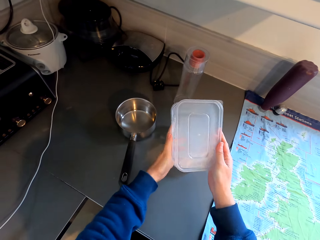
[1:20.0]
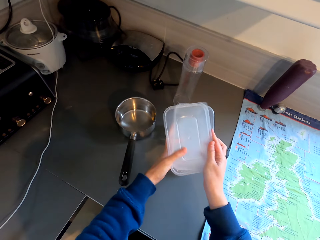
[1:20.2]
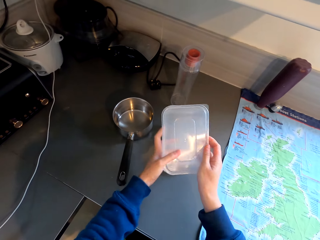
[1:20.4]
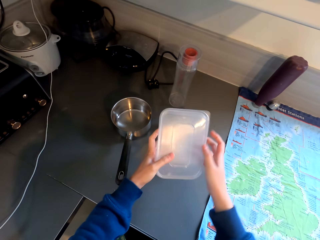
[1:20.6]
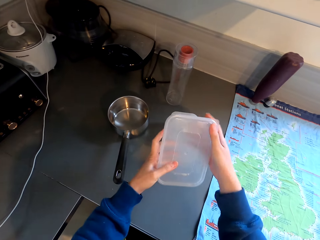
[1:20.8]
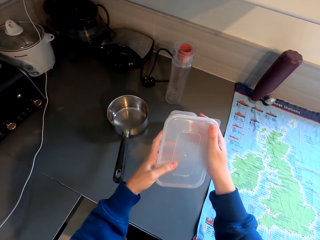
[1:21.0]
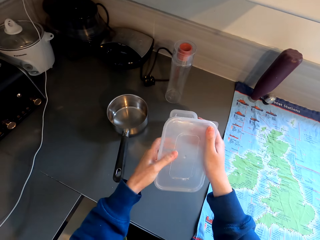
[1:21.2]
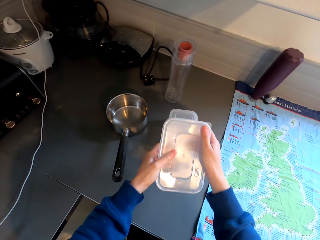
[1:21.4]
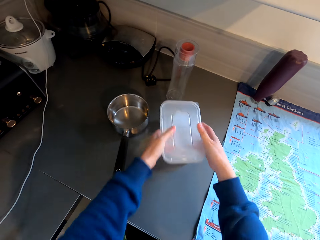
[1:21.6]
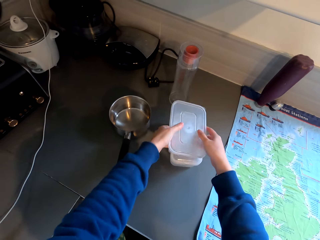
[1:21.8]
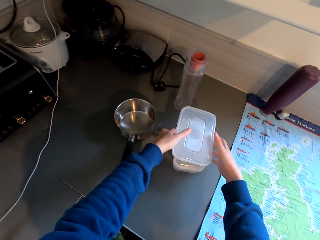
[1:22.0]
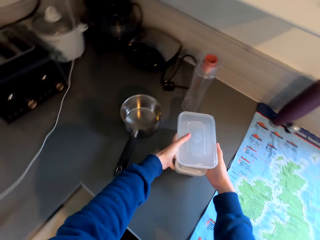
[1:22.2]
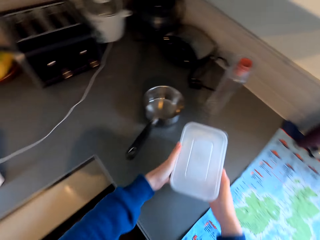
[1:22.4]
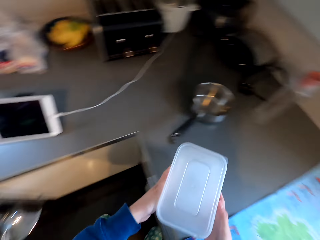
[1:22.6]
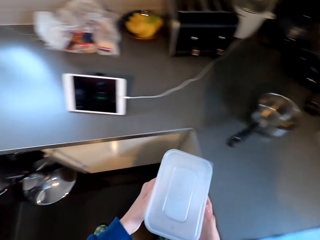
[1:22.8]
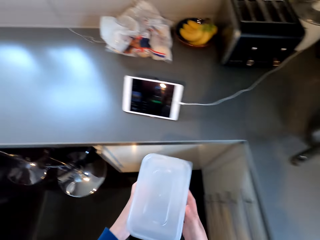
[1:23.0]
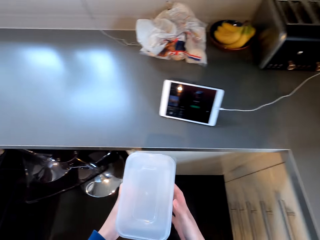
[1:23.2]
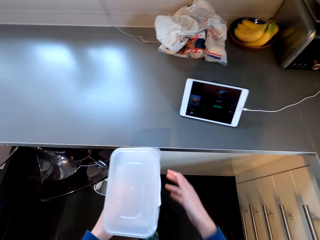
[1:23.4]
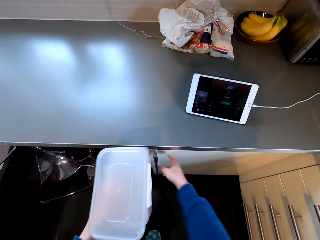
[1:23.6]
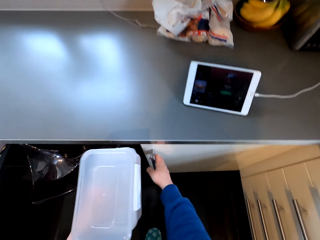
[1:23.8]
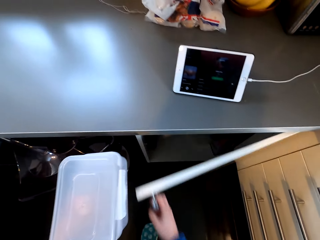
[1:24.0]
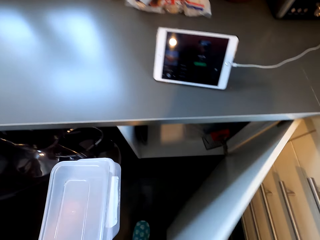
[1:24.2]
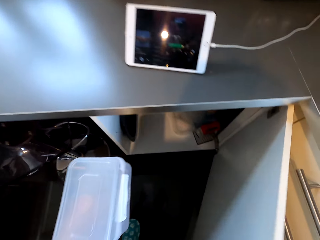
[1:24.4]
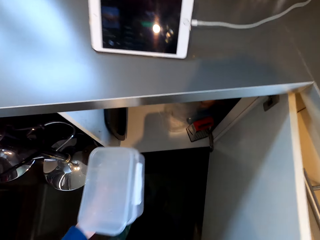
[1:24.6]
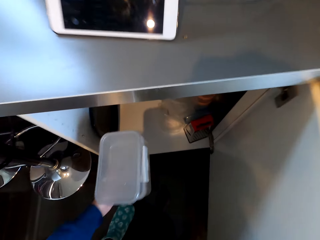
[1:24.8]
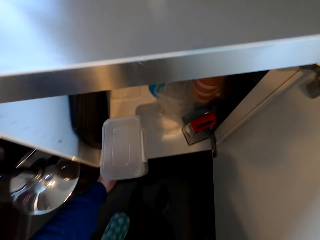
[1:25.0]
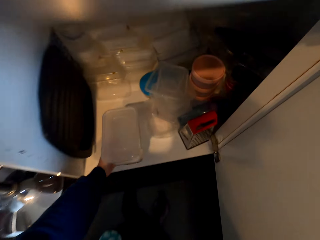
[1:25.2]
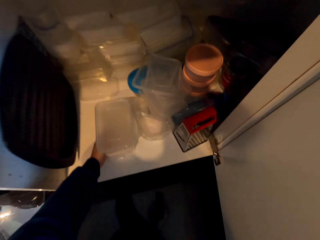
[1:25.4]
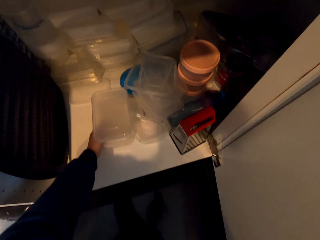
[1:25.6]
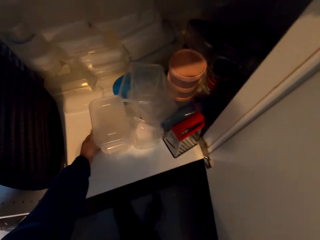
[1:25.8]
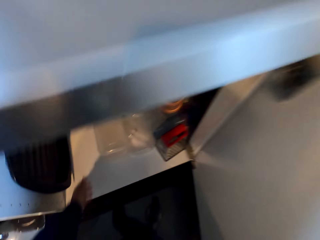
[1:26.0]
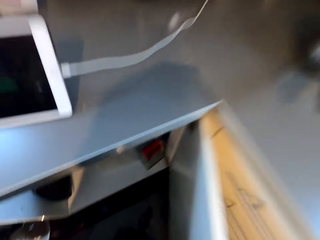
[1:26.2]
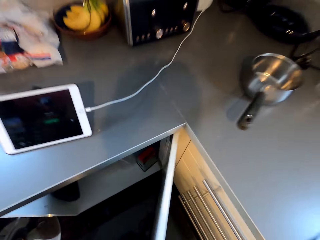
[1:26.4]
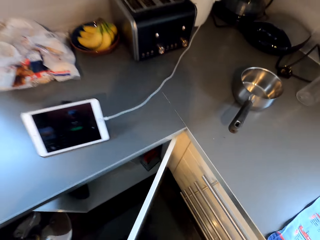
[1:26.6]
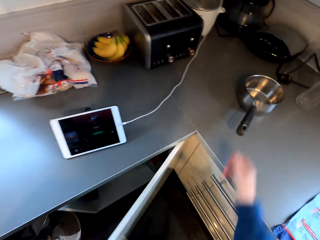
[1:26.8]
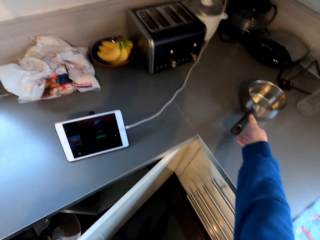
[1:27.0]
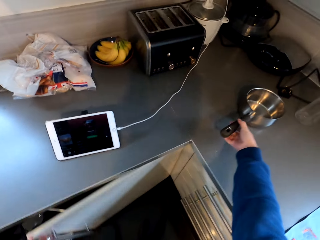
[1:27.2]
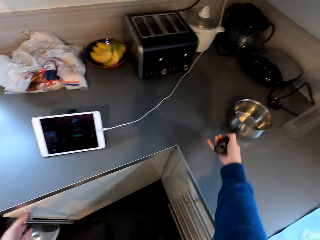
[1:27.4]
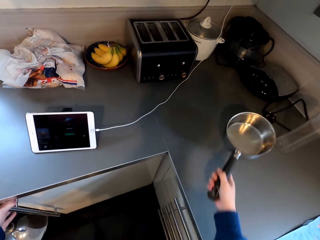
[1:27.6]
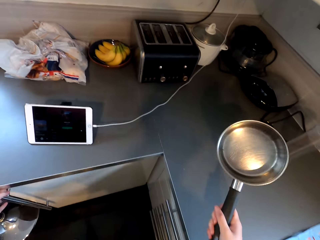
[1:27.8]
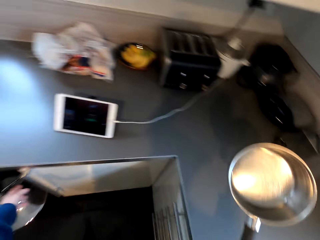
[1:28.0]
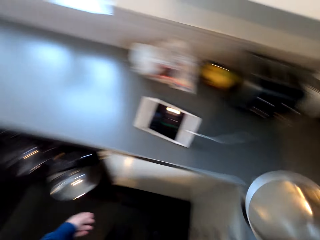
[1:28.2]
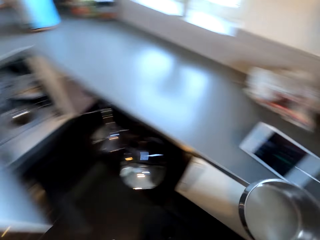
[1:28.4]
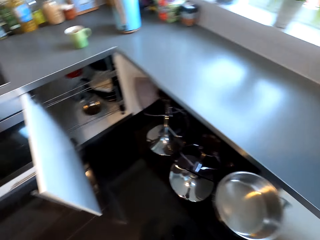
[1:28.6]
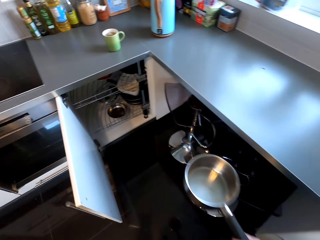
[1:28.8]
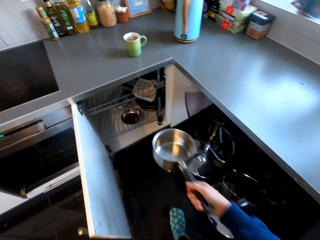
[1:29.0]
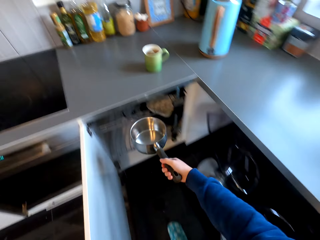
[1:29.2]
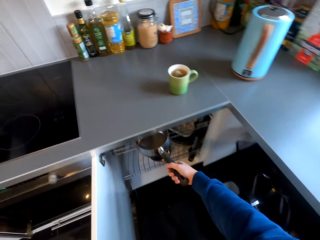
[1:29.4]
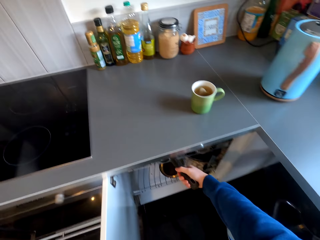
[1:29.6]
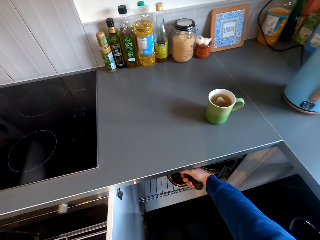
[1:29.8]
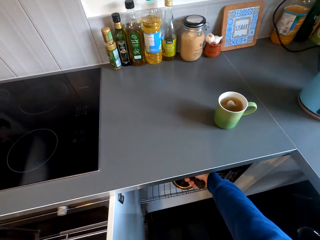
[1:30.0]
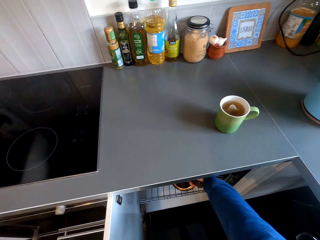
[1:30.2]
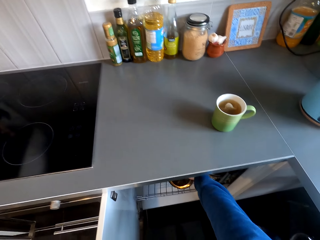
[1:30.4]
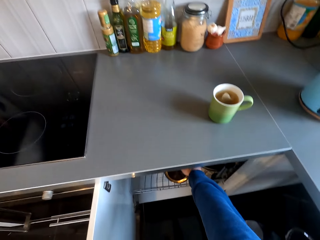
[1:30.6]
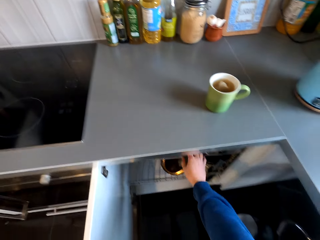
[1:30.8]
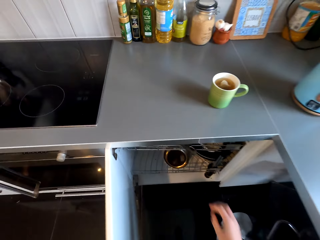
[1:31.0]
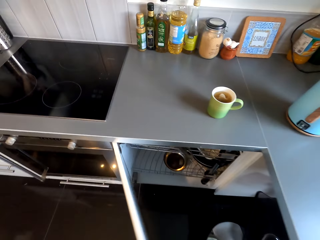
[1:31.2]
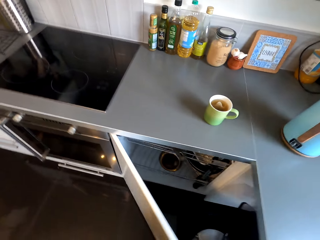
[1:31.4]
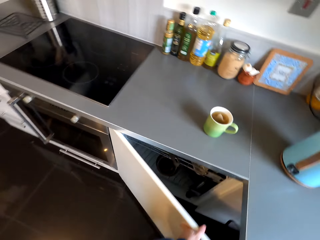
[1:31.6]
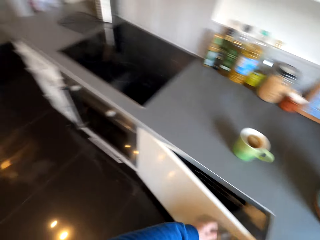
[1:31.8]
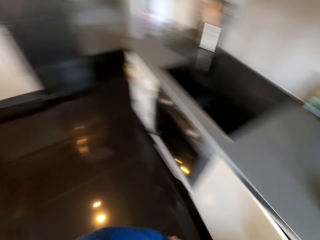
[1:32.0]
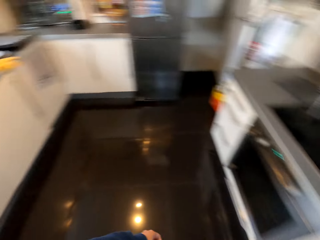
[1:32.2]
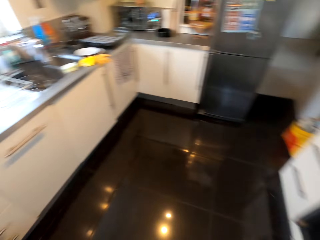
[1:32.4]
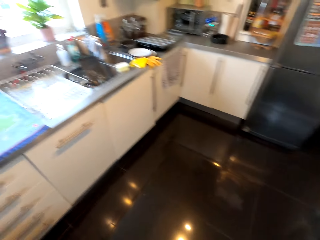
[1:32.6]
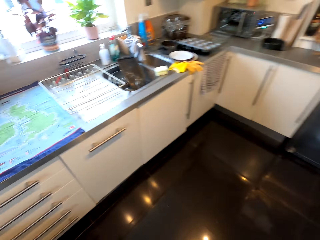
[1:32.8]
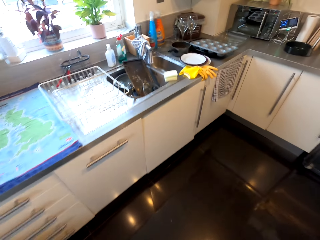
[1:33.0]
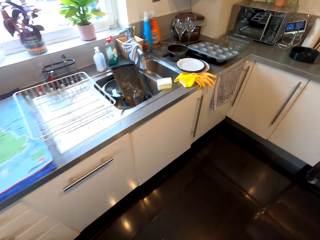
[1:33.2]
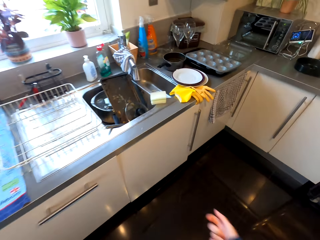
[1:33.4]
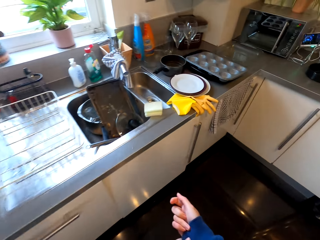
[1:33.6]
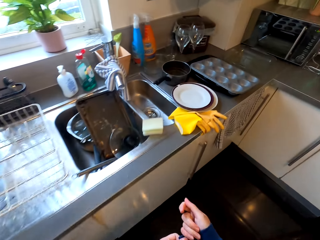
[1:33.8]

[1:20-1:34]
The camera wearer holds the lid with both hands. They close the container with a lid. They hold the containers or tin on the table with both hands and pick up the containers from the table. They open the cupboard with the right hand and put the tin in the cupboard with the left hand. They close the cupboard with the left hand. They pick up the cooking pot or pan from the table and hold the pan with the right hand. They put the cooking pot in the cupboard with the right hand. They close the cupboard with the left hand. They look around the kitchen and walk around the kitchen.

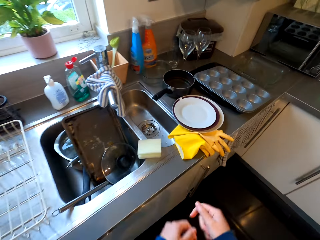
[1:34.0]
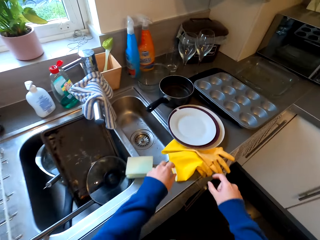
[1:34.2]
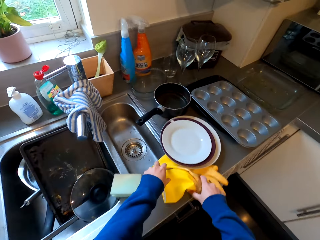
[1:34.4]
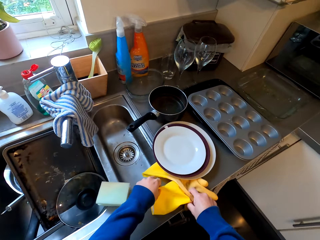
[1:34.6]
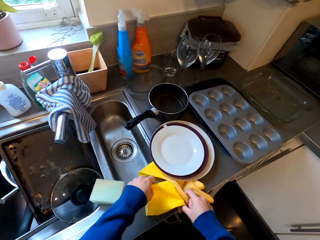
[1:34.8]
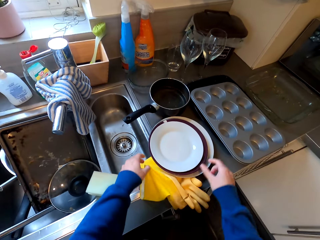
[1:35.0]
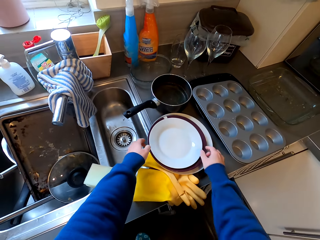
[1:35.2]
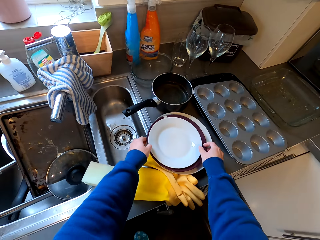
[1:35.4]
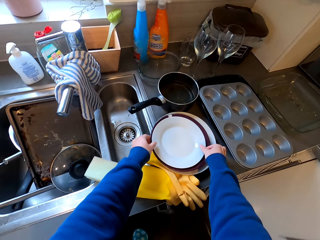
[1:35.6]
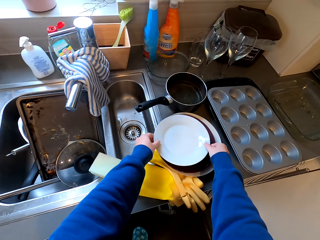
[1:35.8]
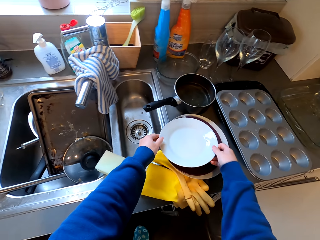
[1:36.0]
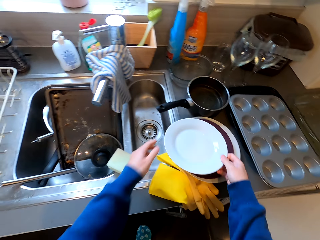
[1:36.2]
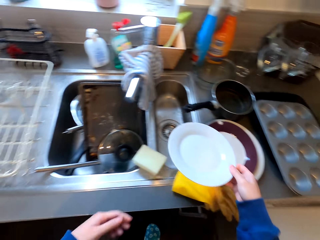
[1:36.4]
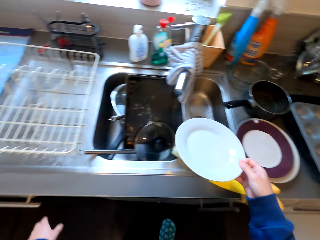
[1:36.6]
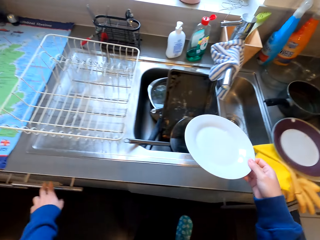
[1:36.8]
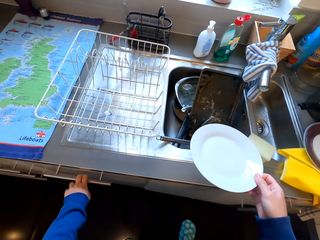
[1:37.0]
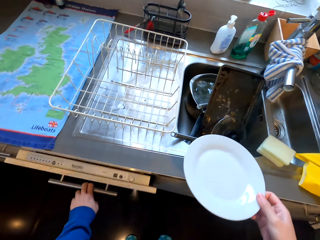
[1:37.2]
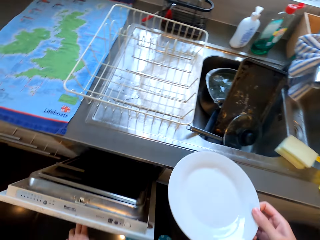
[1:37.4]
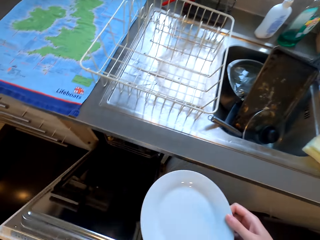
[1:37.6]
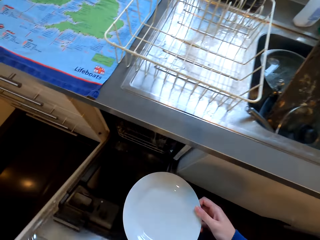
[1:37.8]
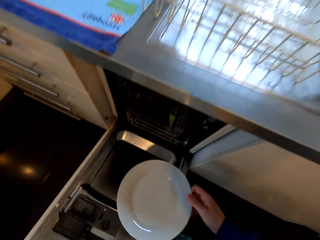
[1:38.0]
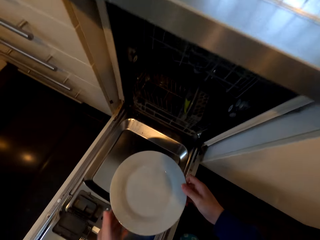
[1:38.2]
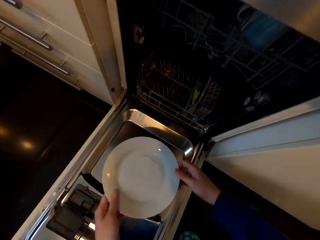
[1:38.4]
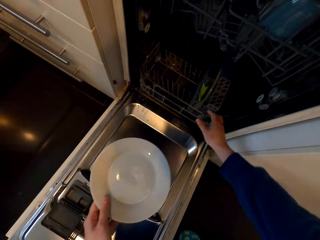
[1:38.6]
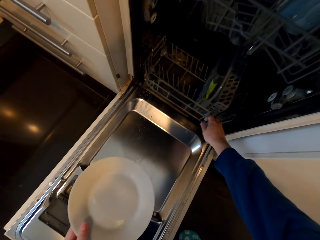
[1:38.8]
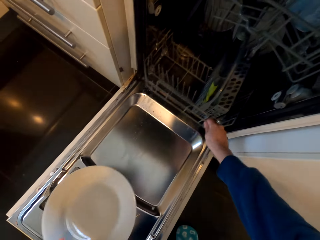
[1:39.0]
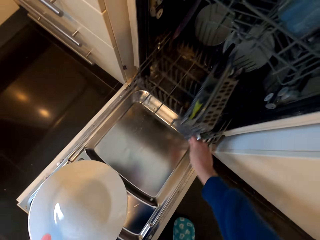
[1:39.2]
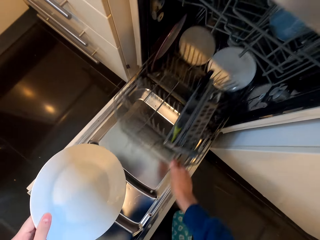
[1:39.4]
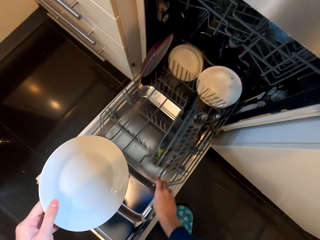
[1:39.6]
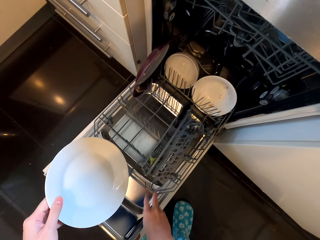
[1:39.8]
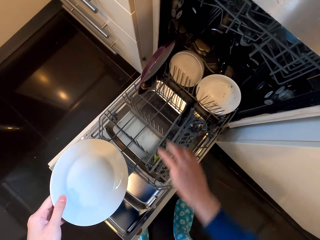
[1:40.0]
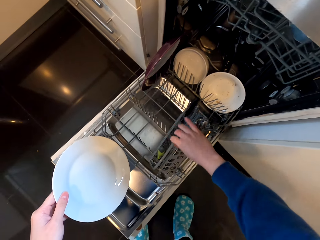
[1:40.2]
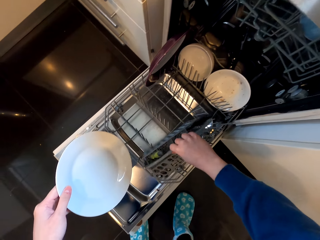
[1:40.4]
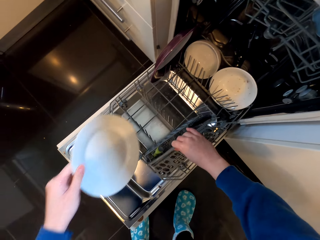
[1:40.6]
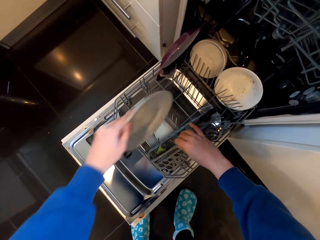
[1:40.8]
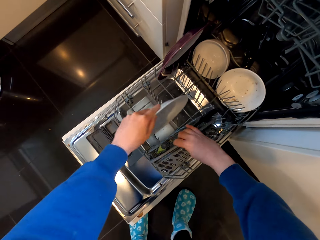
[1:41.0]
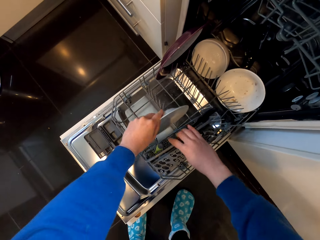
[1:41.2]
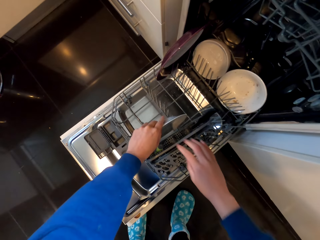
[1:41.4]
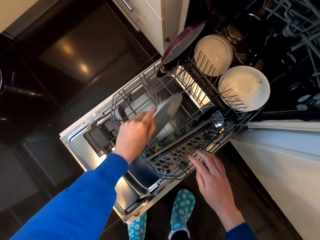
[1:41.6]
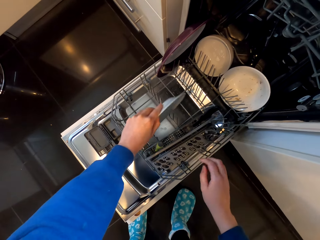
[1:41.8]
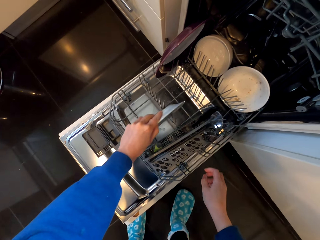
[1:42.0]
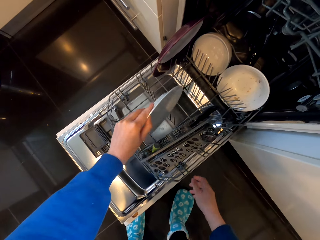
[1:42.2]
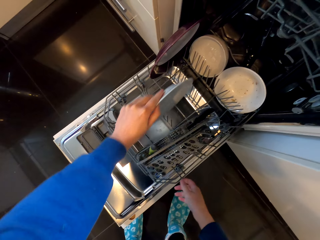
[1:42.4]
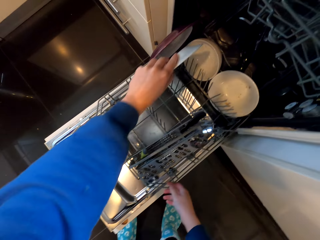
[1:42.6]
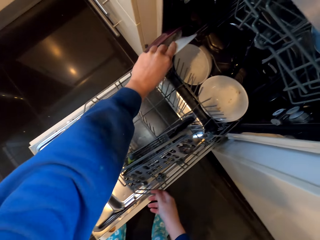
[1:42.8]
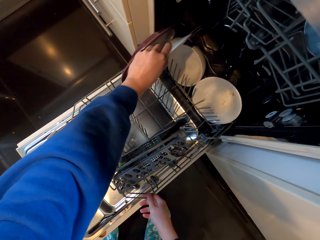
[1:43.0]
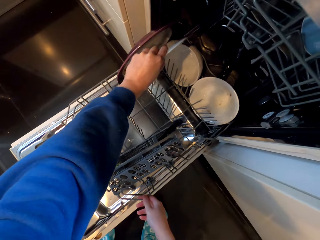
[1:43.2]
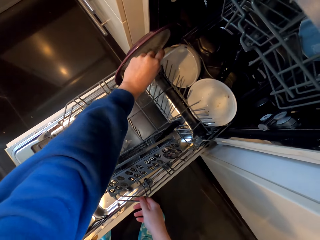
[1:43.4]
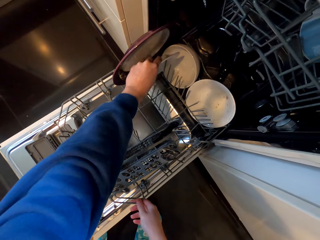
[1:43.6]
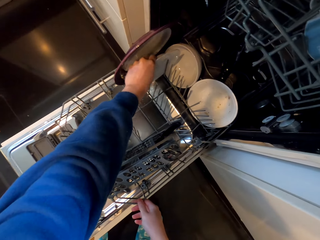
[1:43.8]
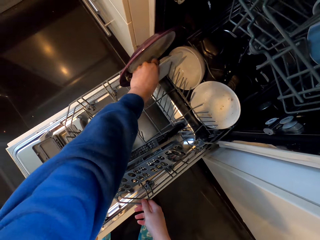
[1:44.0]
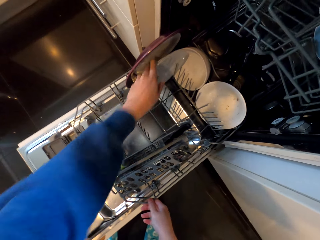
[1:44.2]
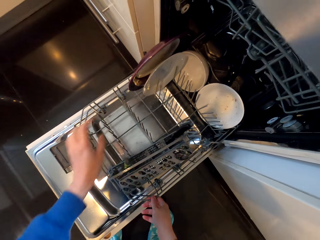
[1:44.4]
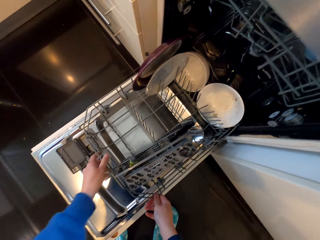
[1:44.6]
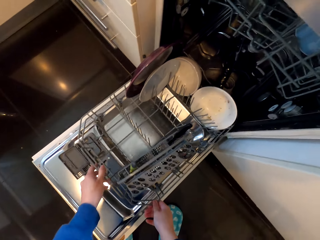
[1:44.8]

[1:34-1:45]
The camera wearer holds the gloves on the sink with both hands. They move towards the room. They pick up the plate from the sink. They touch the dish with both hands. They open the dish cleaner machine with the right hand. They move out the dish rack. They arrange the dishes in the dish cleaner. They put the plate inside the dish rack.
